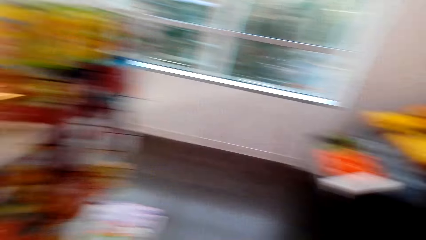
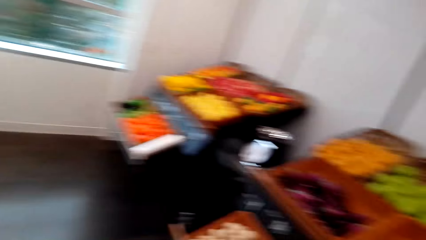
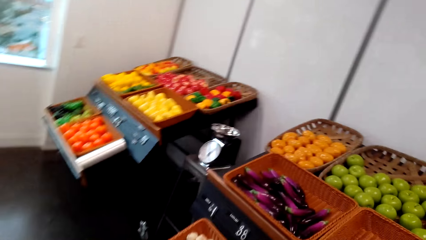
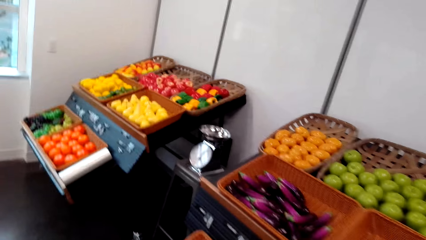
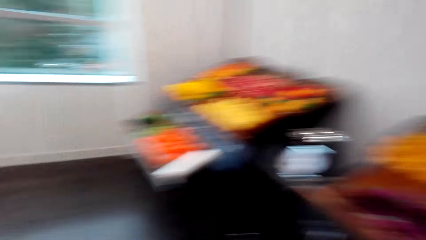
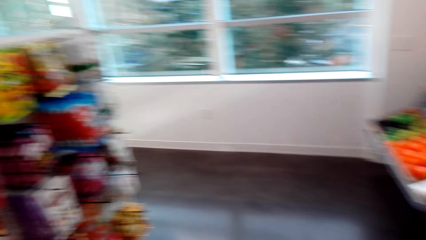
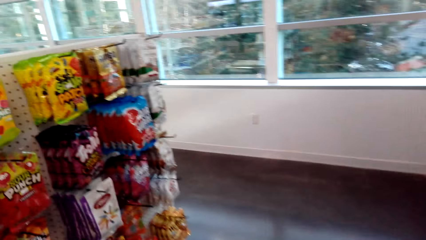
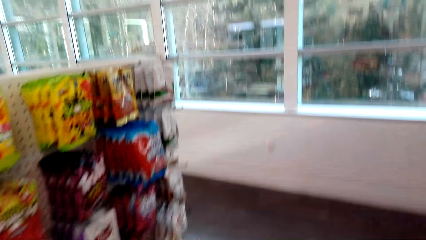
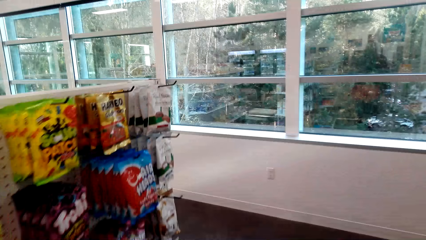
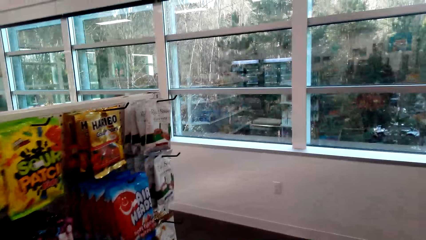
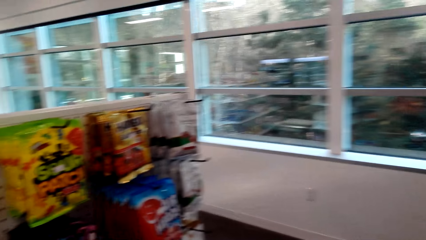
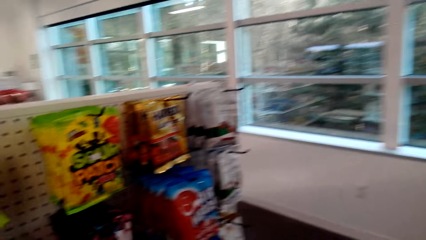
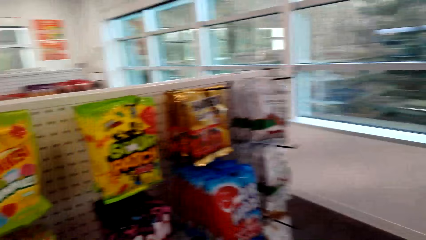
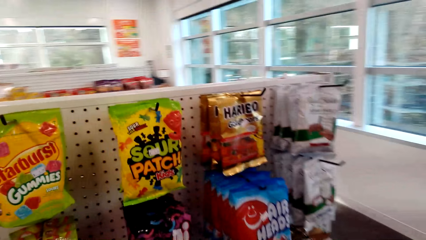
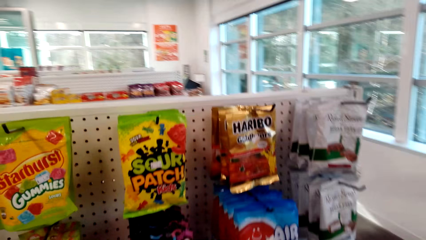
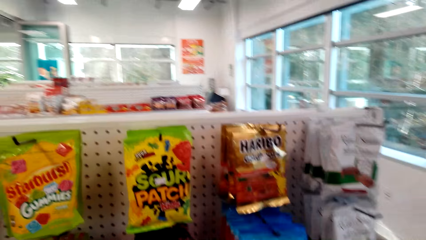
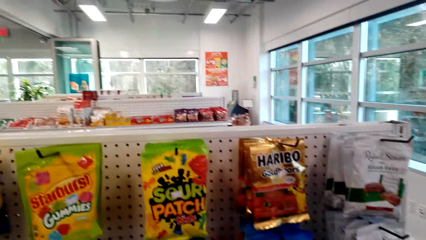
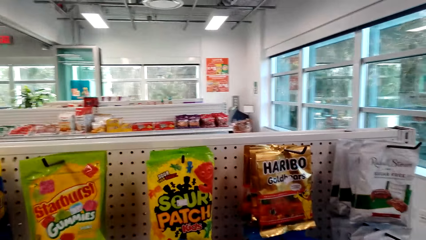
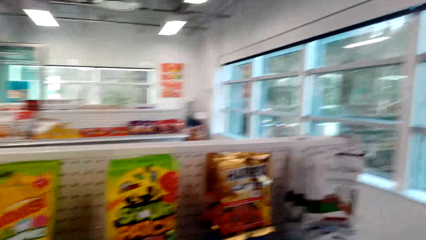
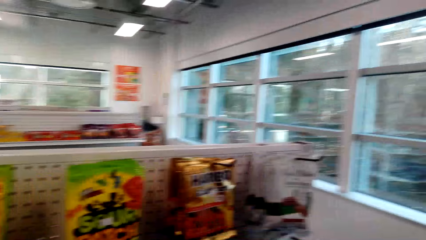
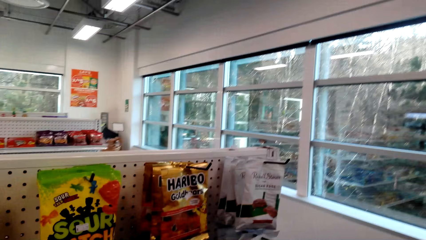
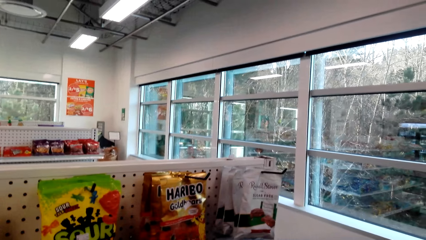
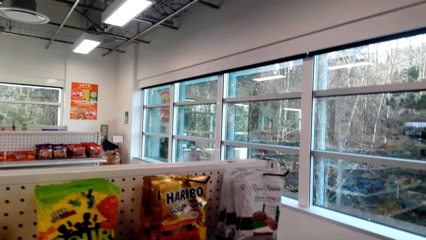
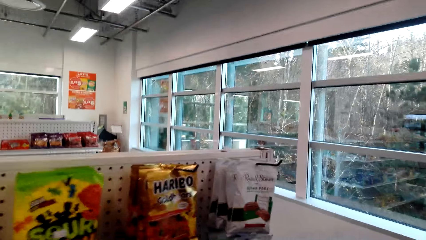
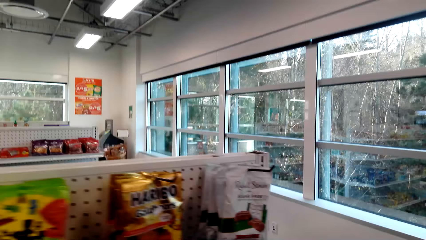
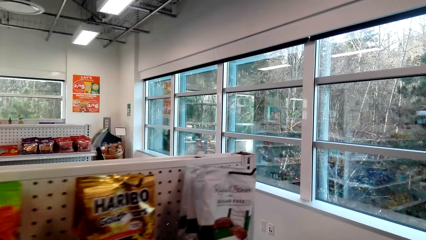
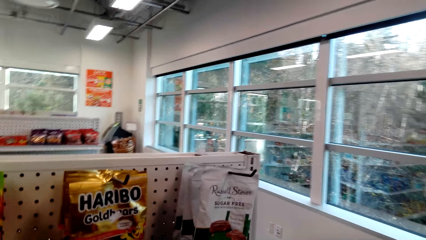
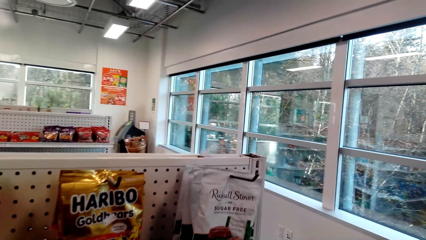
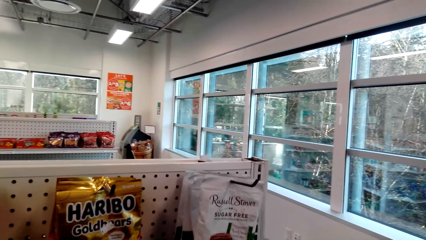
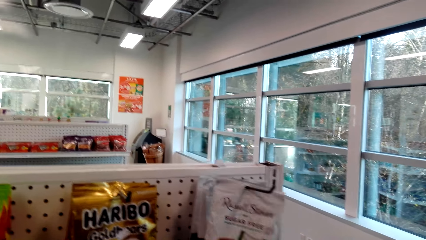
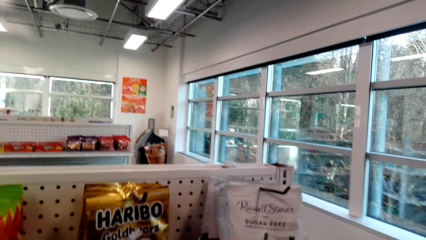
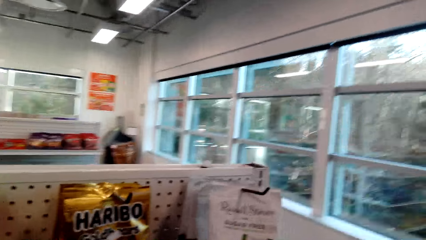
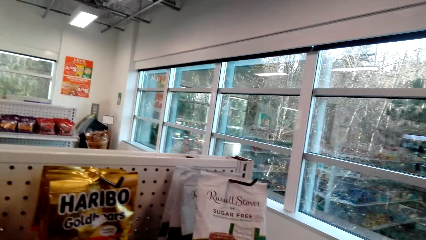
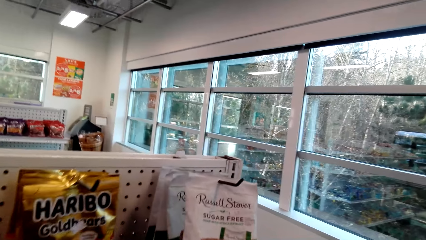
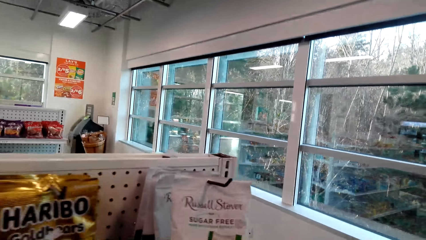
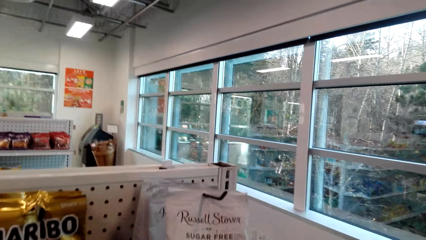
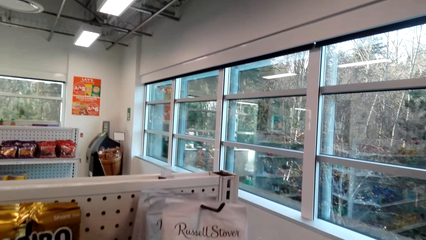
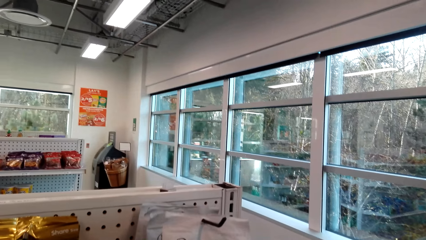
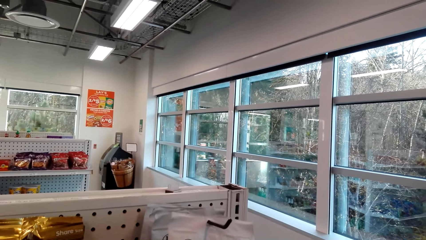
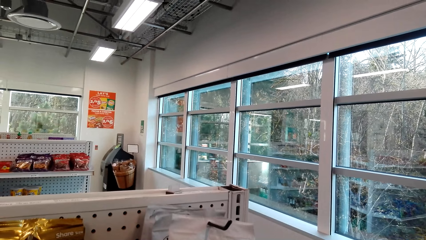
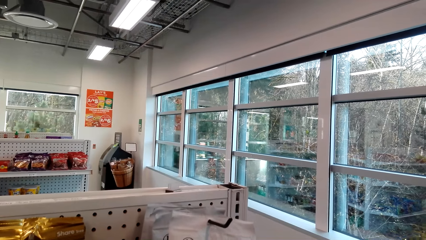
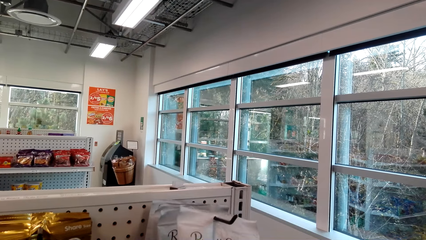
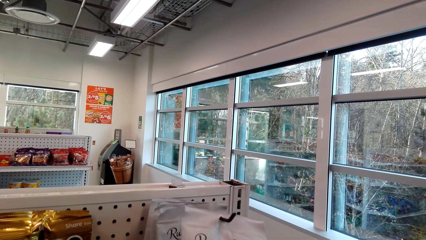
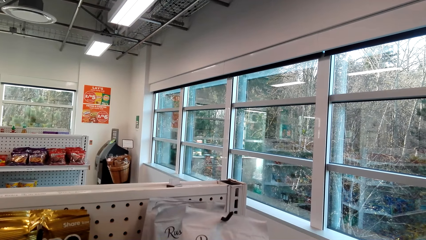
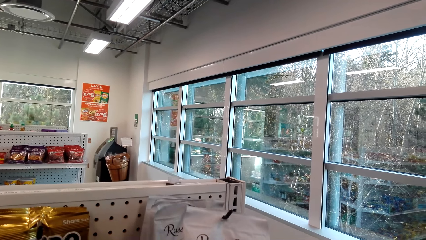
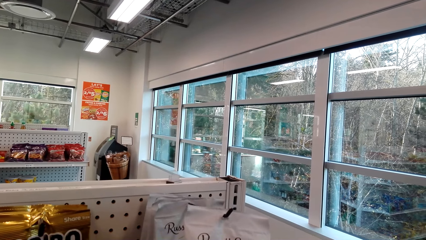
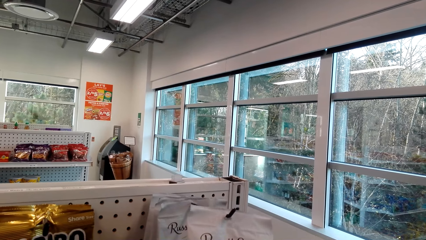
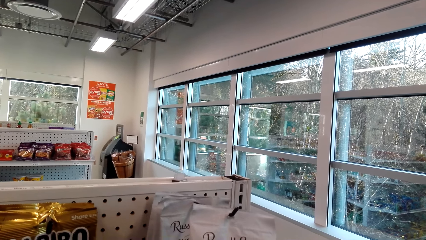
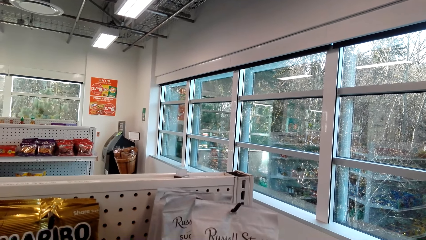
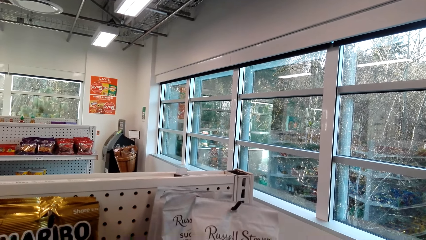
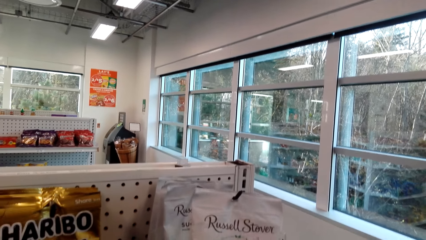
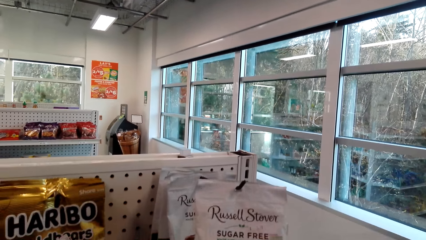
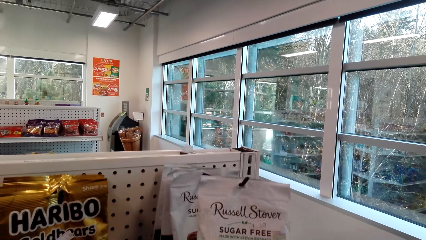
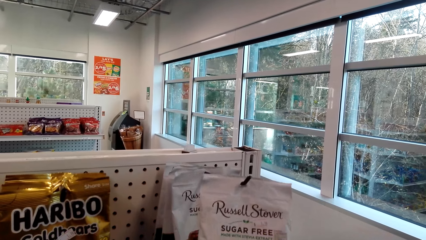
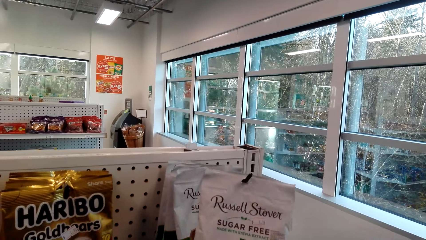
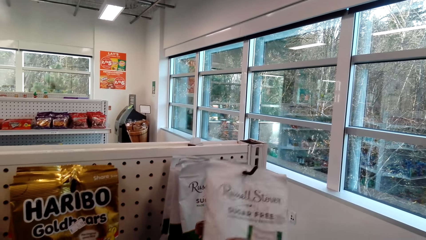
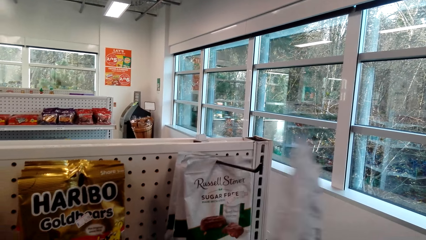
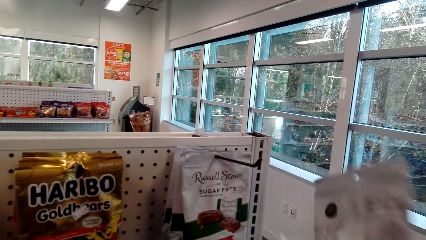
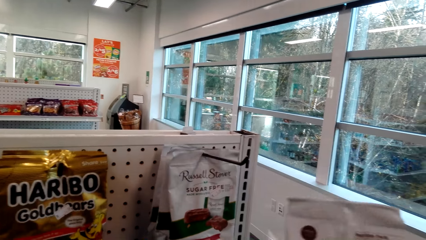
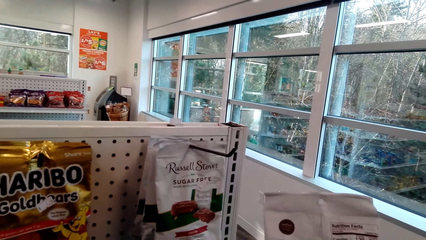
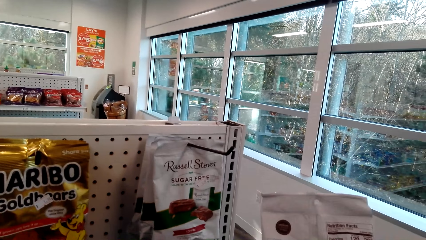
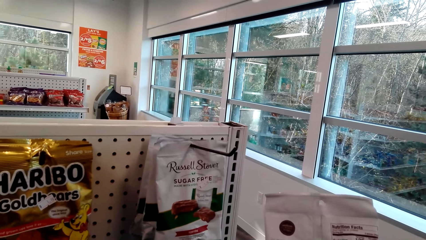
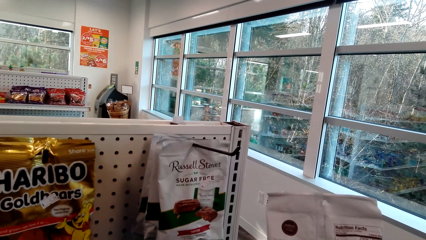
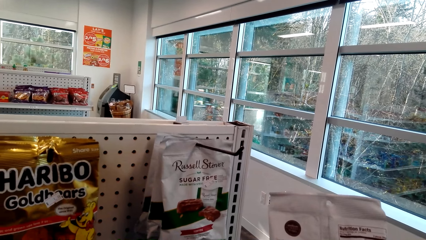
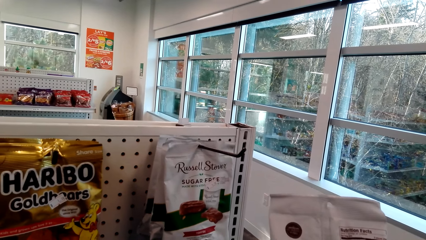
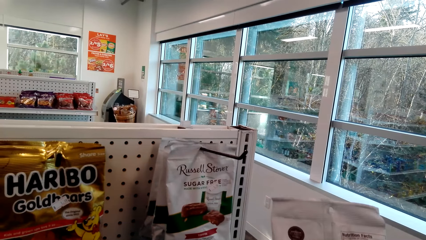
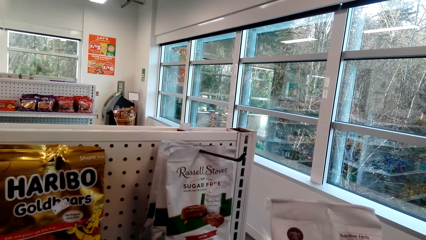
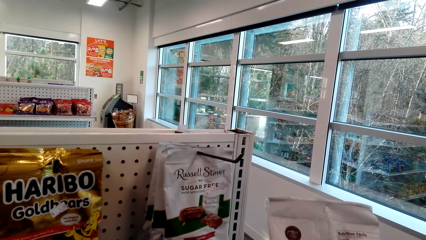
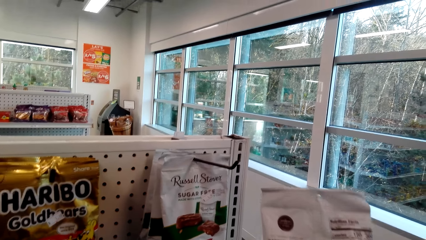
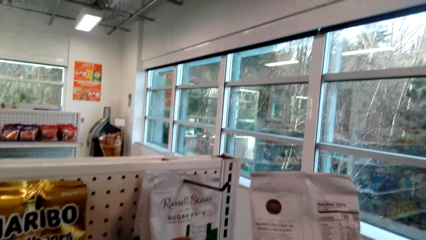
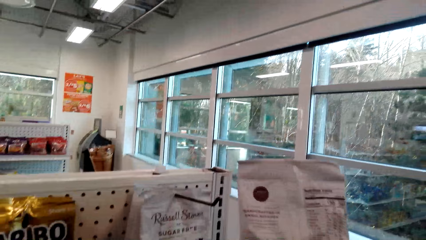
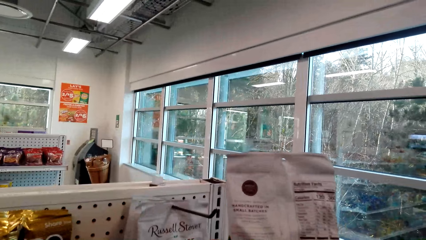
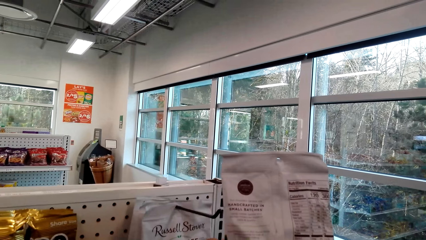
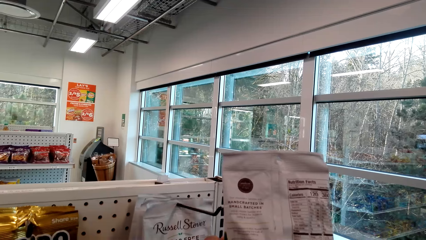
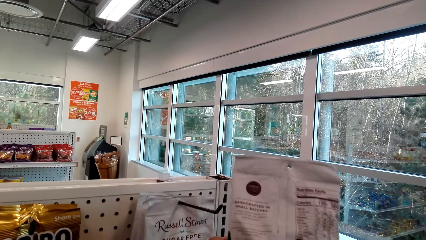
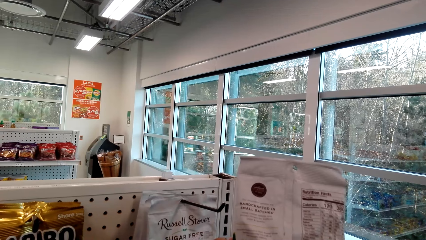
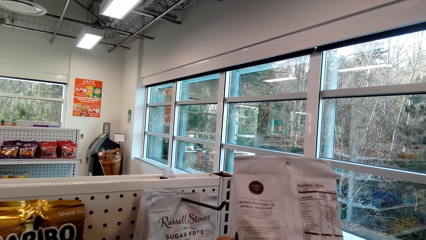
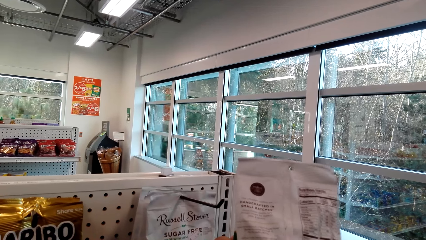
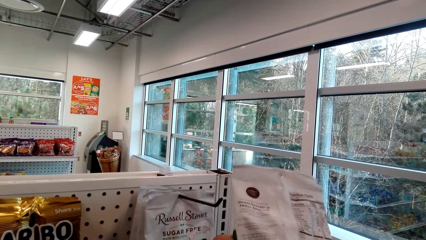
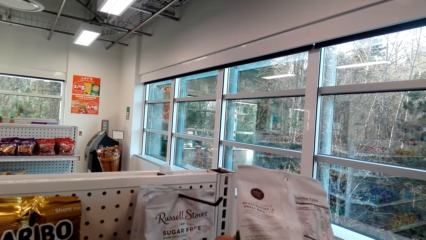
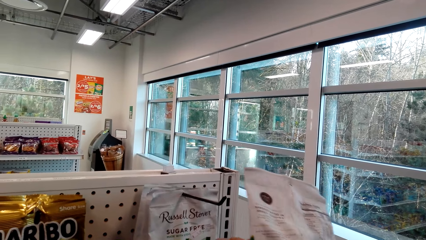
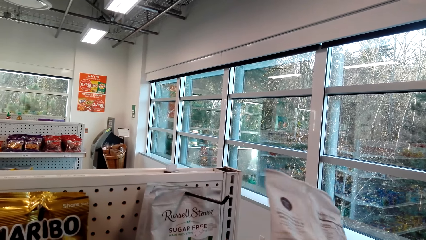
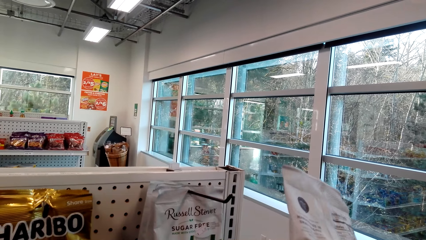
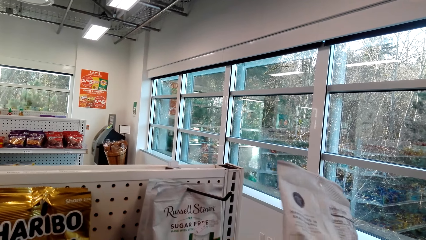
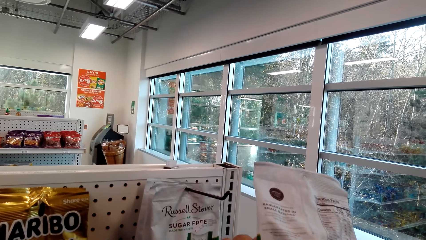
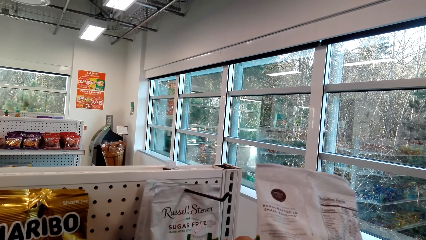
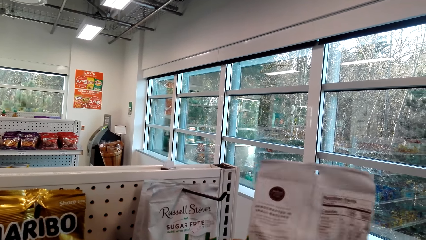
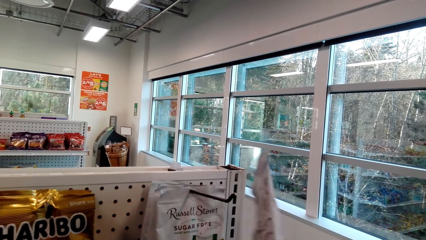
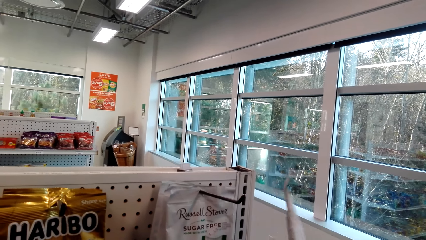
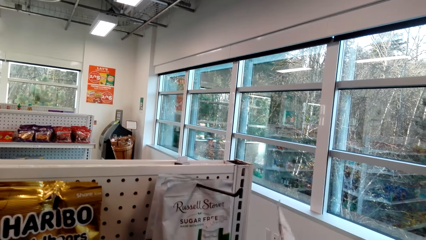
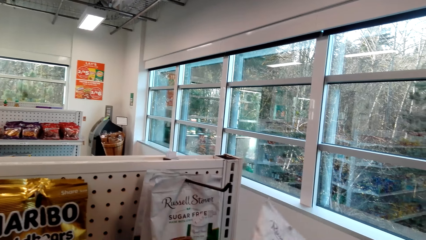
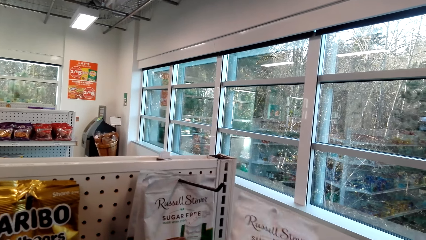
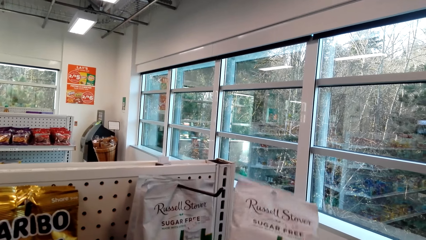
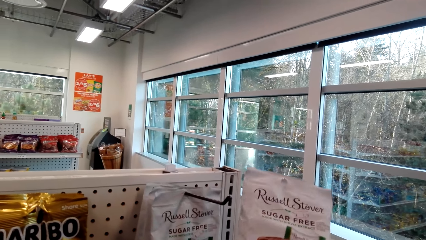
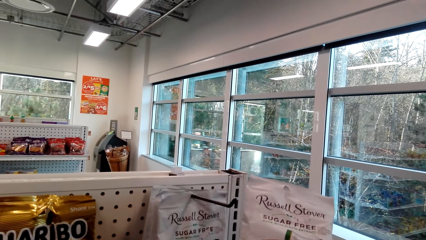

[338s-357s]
The camera wearer sighs. They stand beside the display. They walk. They remove a packet from the hook. They read on the packet. They take the Russell Steven, look at it, and return it.
